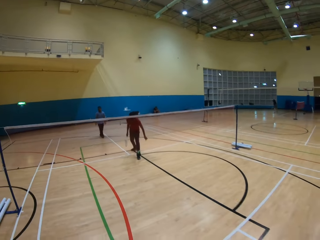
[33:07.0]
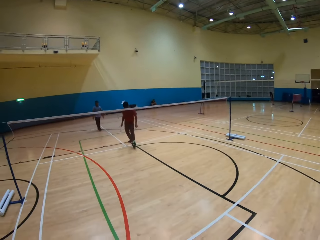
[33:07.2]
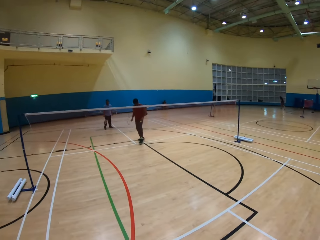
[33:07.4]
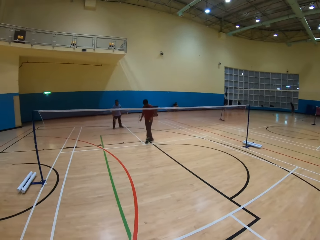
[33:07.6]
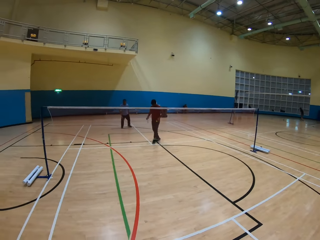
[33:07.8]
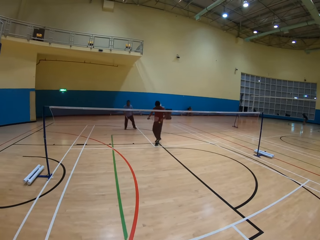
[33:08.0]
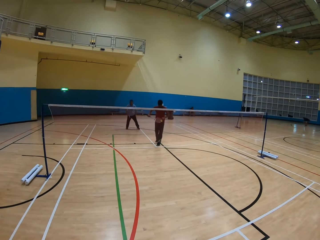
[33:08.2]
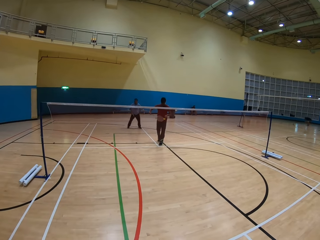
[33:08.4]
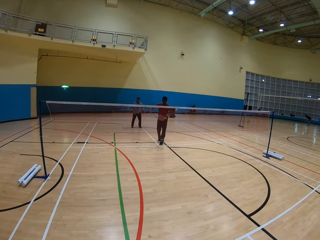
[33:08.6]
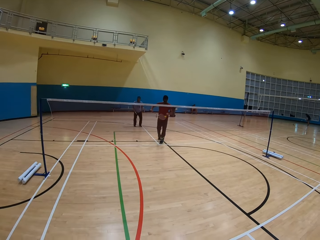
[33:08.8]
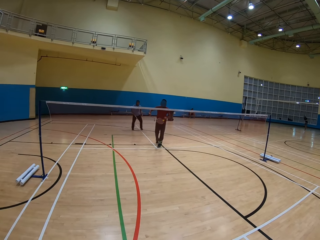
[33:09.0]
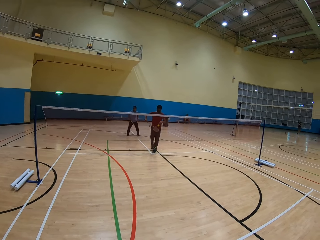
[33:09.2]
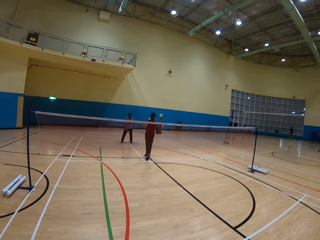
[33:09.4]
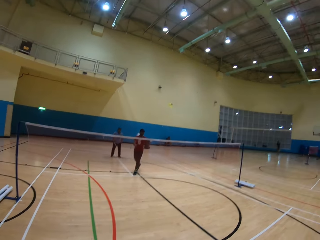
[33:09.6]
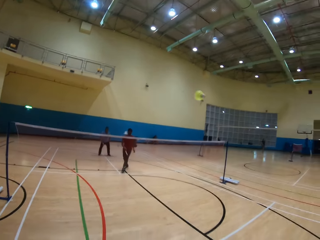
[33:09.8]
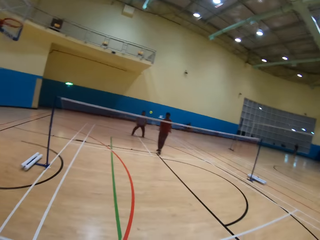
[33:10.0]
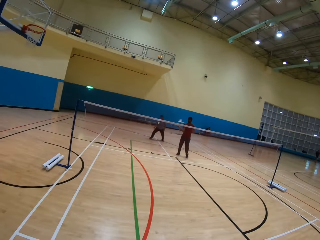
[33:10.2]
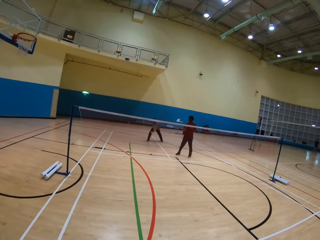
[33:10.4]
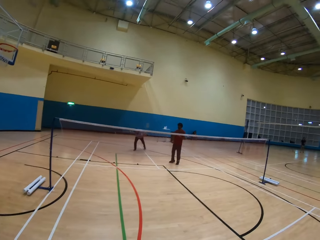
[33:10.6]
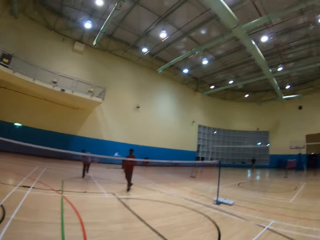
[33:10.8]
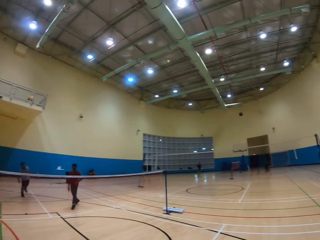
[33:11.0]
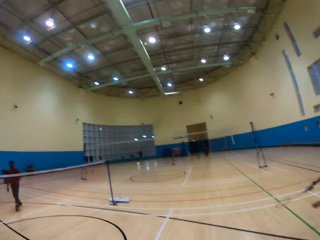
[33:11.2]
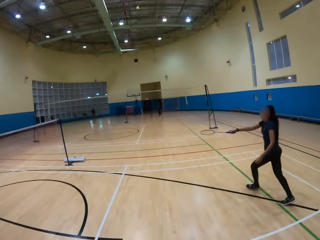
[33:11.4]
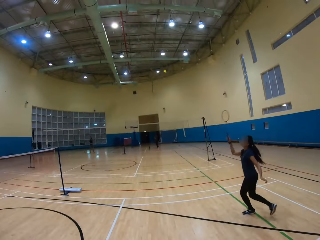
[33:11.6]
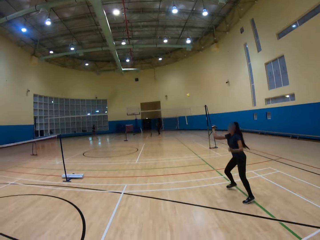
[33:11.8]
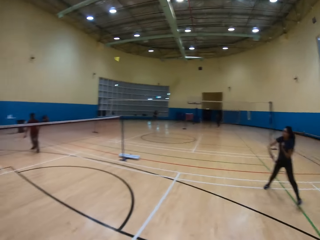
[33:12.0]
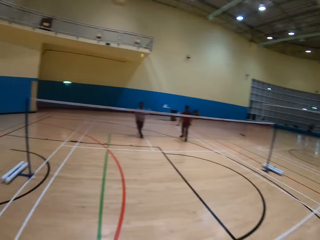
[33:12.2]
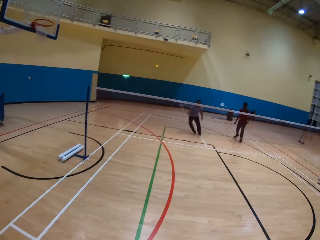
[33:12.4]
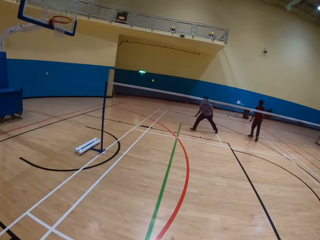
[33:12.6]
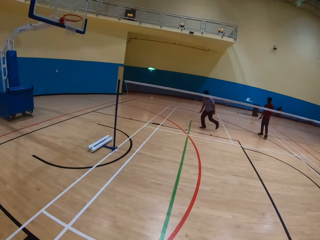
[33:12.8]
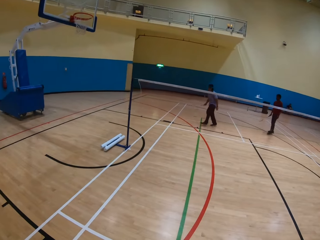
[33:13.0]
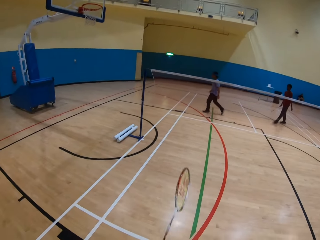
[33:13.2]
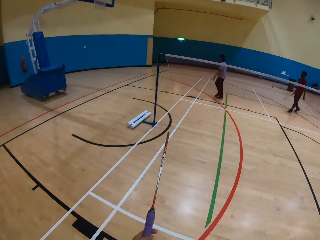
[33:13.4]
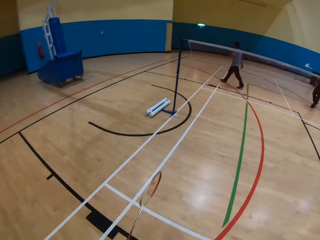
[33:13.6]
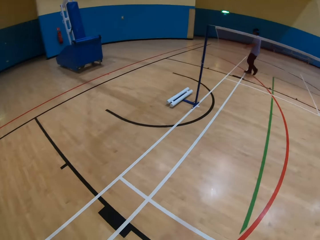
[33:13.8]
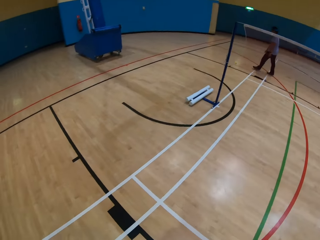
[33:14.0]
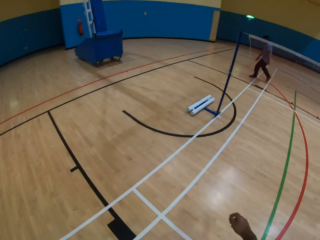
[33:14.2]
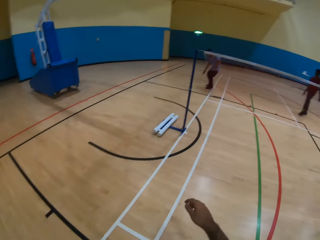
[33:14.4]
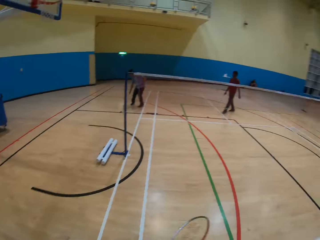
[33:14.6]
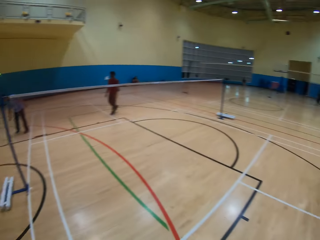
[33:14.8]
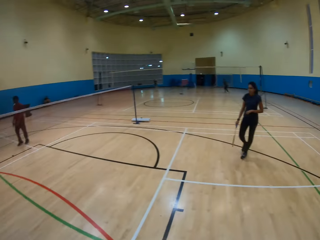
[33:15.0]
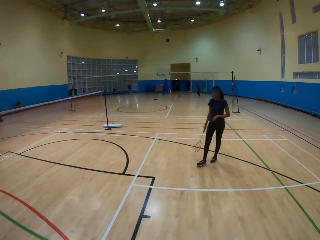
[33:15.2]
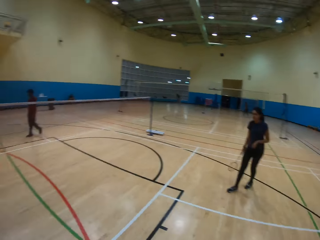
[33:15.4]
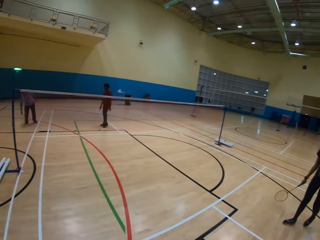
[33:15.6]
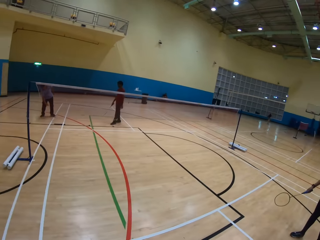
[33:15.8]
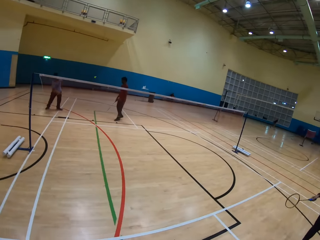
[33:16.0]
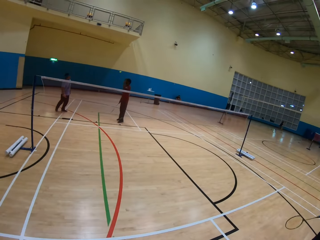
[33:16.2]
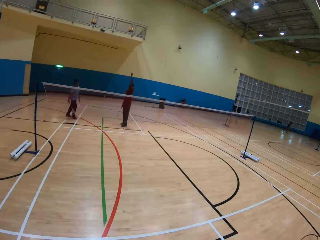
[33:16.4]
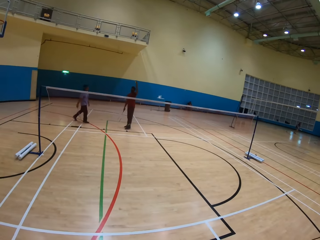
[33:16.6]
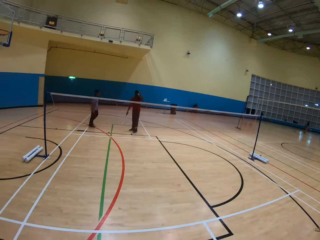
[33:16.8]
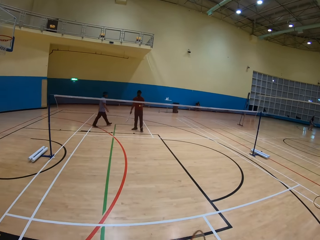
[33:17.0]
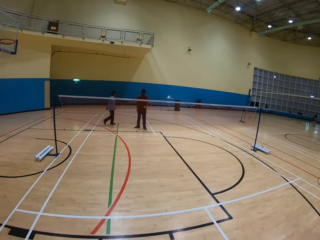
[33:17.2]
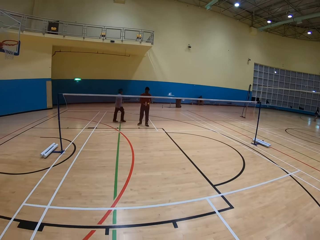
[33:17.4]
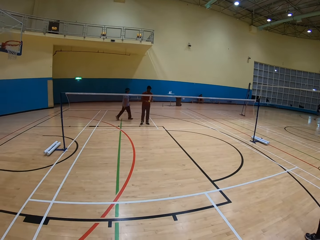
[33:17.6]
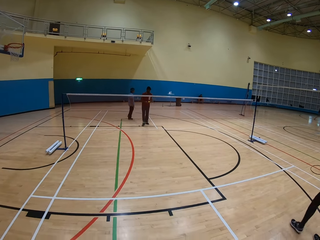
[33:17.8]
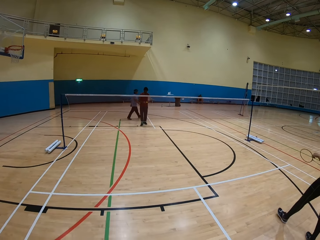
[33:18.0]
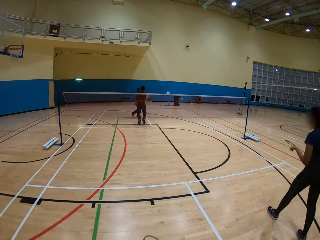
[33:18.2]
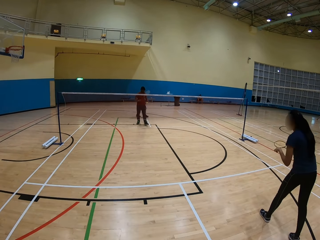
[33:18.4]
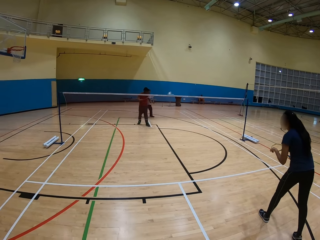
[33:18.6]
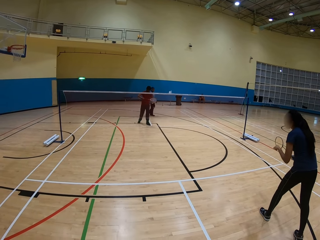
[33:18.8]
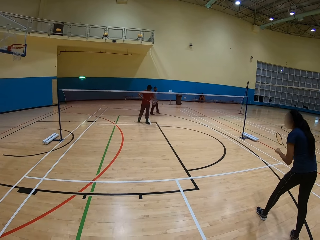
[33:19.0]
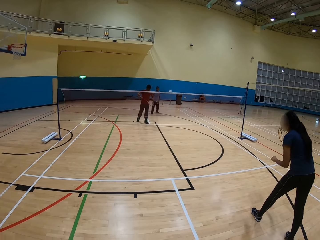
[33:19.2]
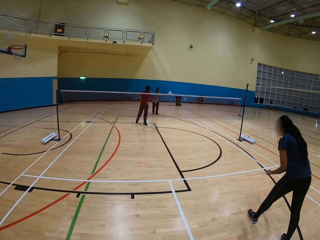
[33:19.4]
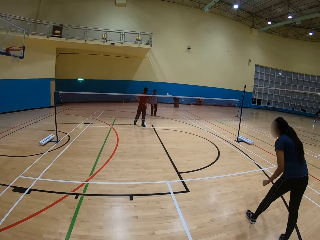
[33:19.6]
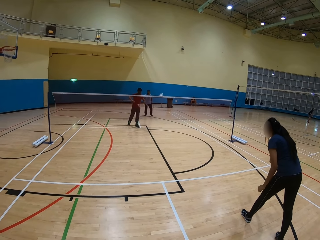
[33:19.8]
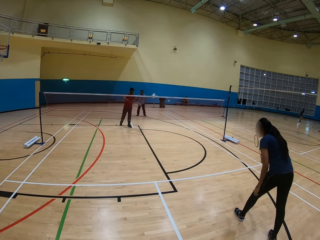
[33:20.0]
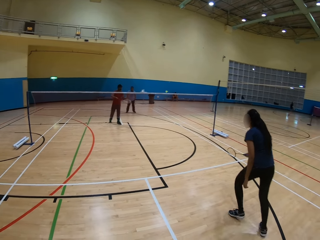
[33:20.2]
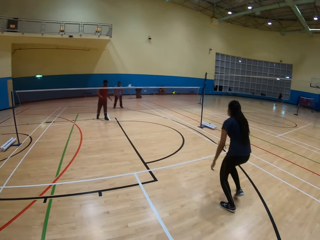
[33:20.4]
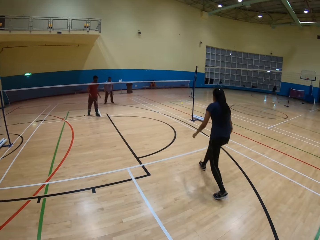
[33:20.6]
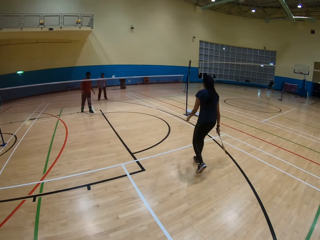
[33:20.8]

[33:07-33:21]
A man picks up the shuttlecock. The man hits the shuttlecock. The camera wearer plays badminton. They hit the shuttlecock. Another man hits the shuttlecock. A woman hits the shuttlecock. The camera wearer looks around. The other man picks up the shuttlecock on the ground. The first man hits the shuttlecock with the racket.

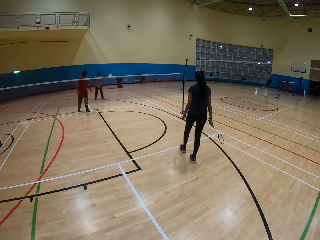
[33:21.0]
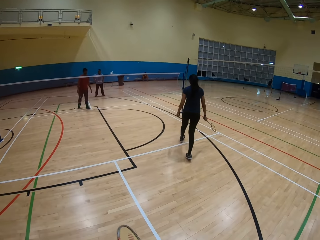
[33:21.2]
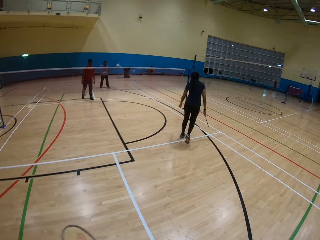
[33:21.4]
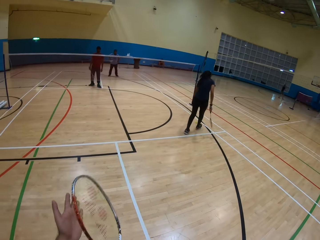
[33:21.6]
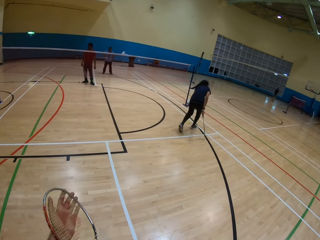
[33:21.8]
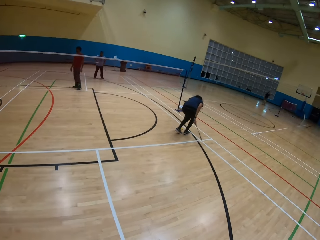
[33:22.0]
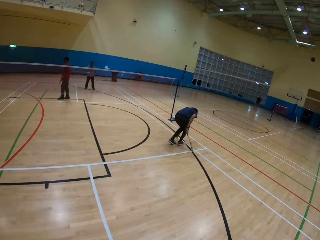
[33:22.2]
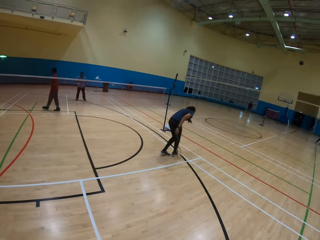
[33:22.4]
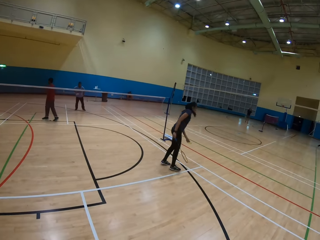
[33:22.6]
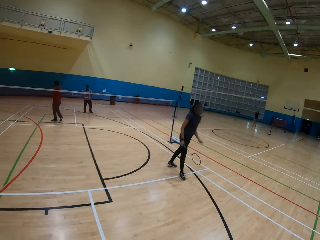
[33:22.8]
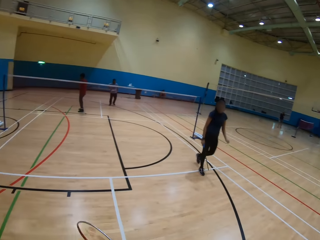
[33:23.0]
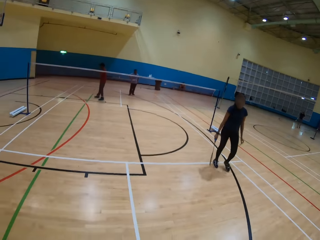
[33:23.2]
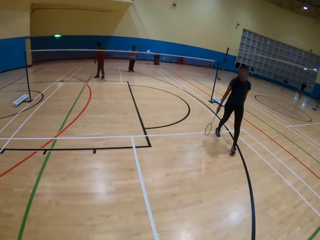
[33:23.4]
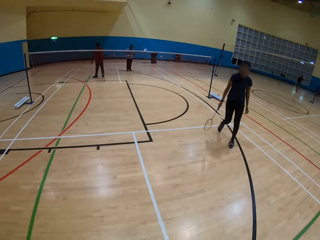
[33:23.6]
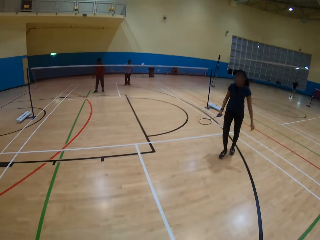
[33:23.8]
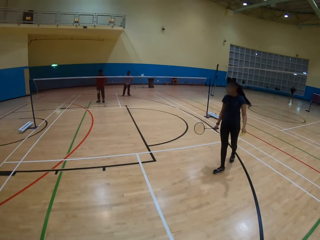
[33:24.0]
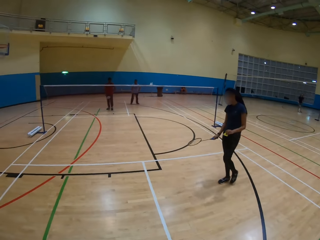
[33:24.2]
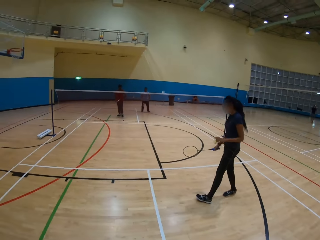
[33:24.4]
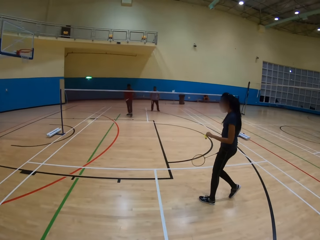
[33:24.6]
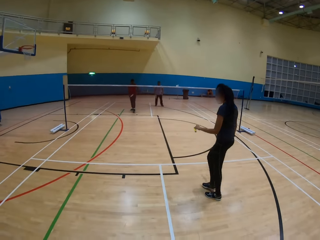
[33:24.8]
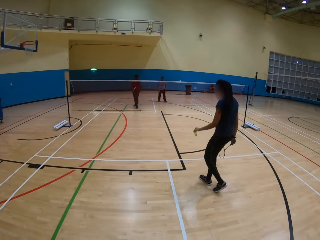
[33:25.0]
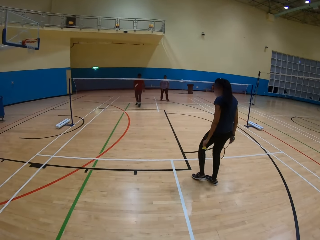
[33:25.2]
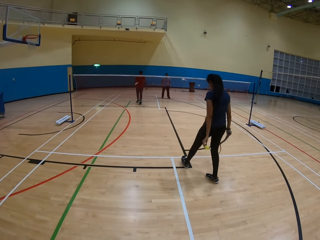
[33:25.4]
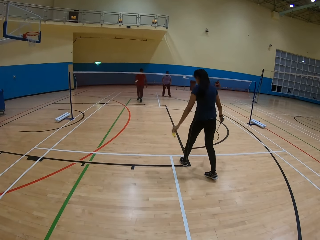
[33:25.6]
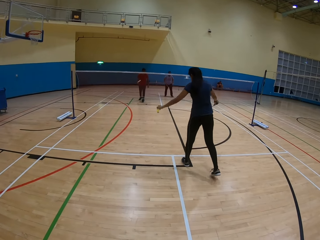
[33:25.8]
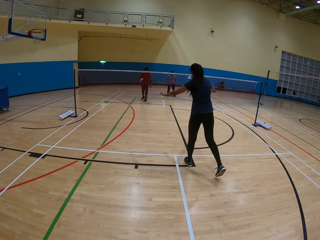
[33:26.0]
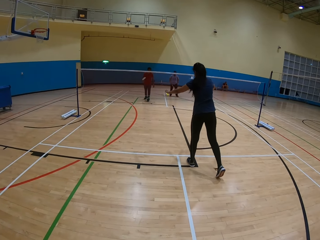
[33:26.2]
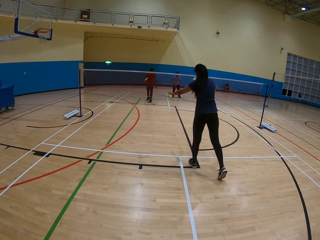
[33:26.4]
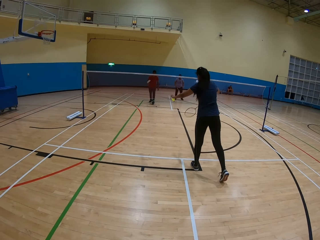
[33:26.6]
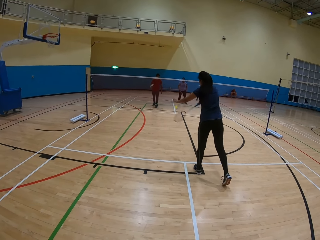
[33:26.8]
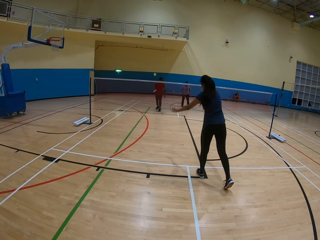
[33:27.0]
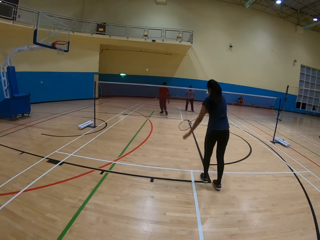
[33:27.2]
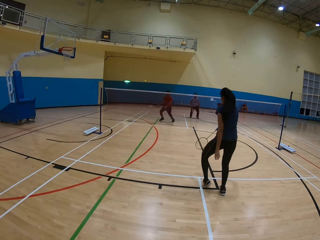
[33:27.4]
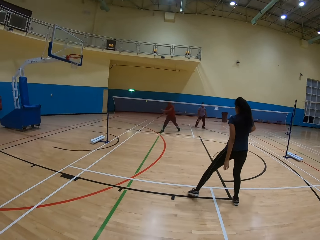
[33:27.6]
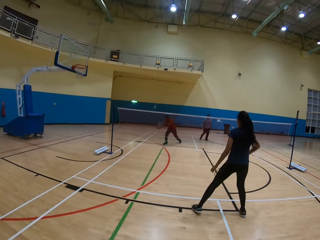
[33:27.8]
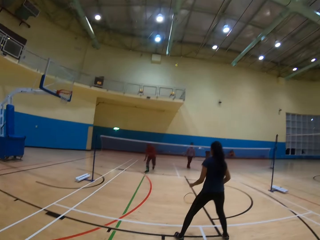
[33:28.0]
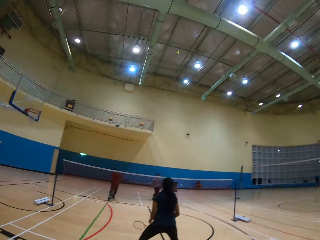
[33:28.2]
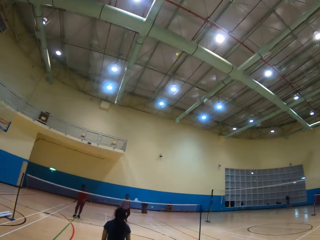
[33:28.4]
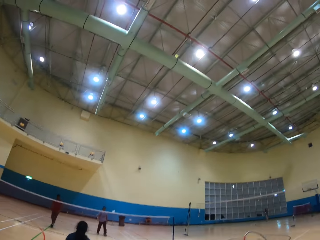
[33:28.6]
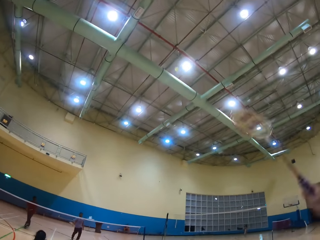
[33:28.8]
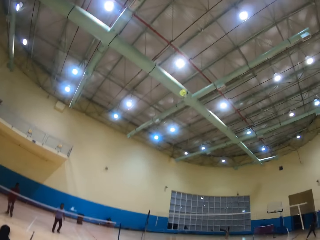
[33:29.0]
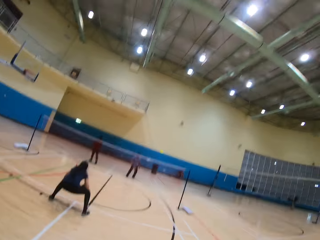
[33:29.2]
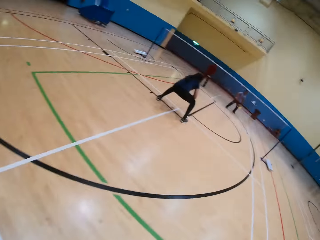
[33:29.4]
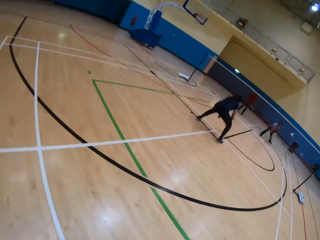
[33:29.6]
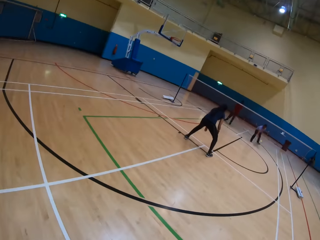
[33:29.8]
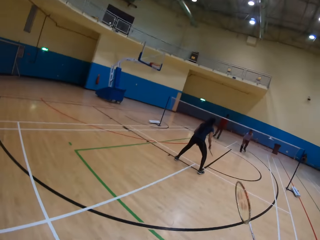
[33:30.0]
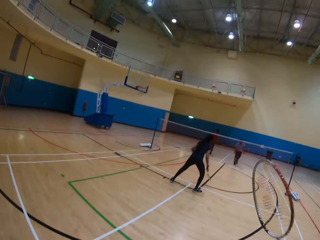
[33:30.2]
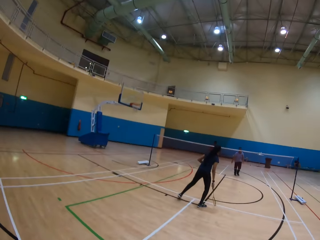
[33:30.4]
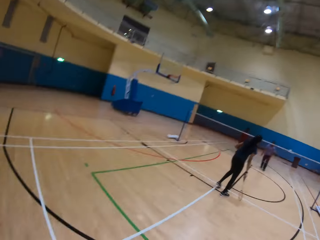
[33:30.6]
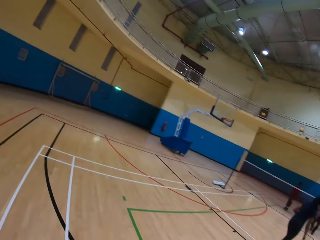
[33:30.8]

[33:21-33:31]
A woman picks up the racket on the ground. The woman picks up the shuttlecock. The woman hits the shuttlecock with the racket. The woman throws the shuttlecock. A man hits the shuttlecock. The camera wearer plays badminton. They hit the shuttlecock with the racket.
